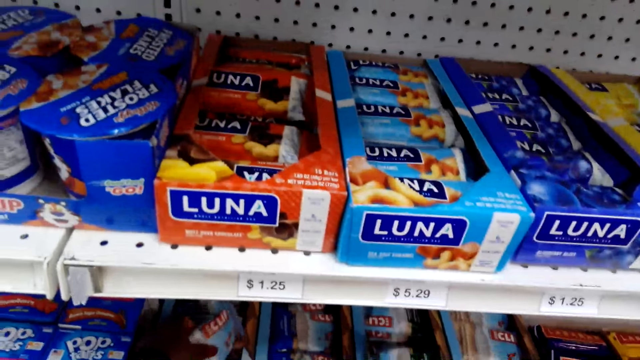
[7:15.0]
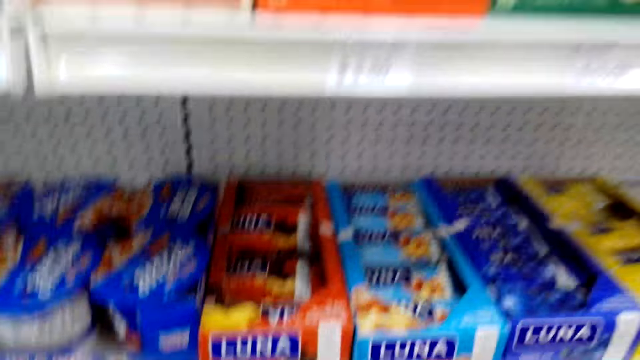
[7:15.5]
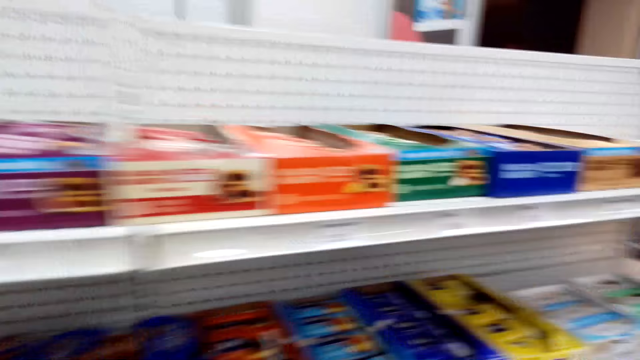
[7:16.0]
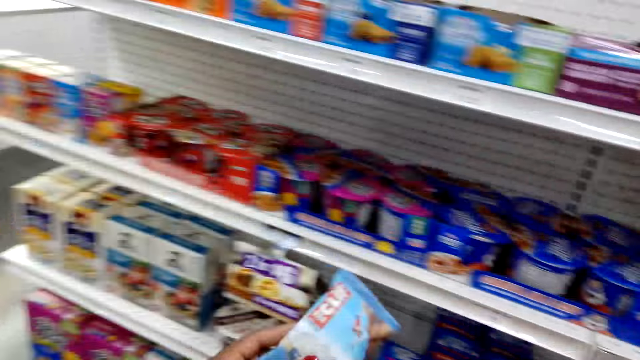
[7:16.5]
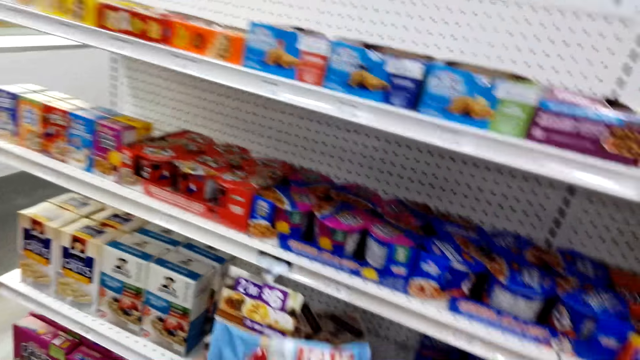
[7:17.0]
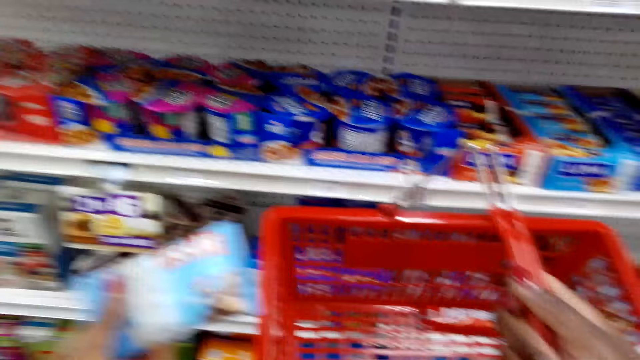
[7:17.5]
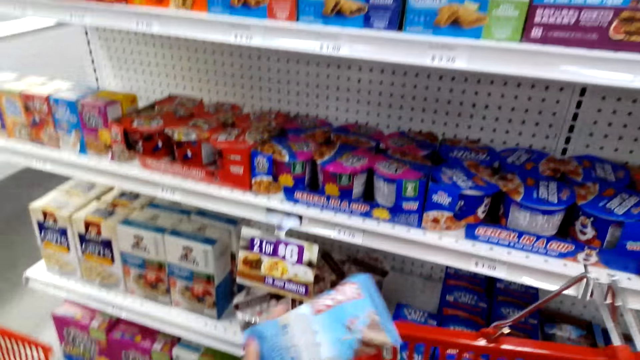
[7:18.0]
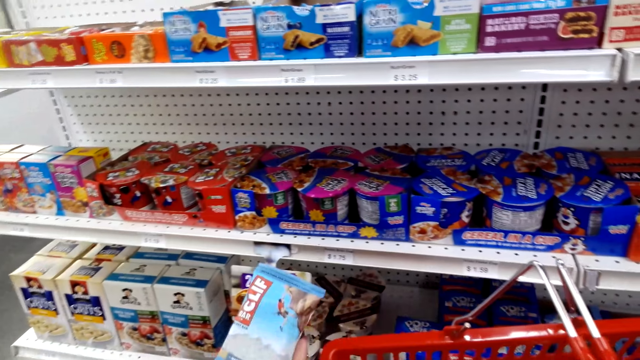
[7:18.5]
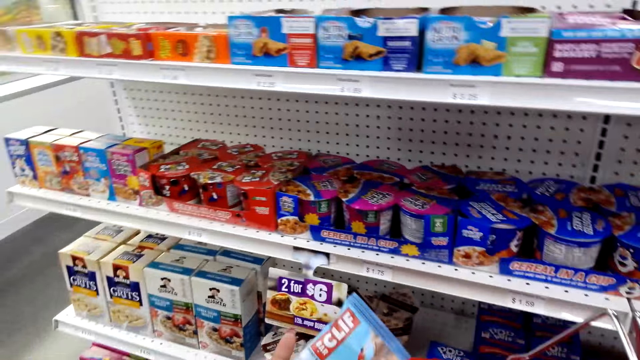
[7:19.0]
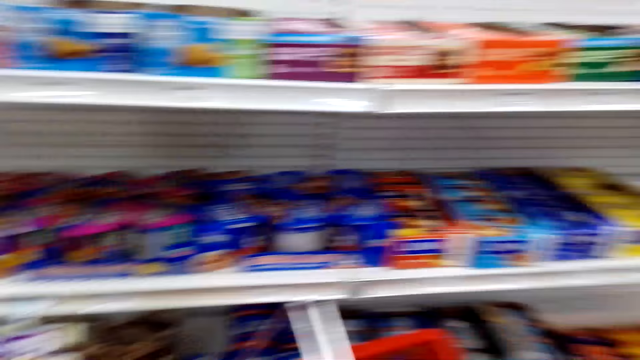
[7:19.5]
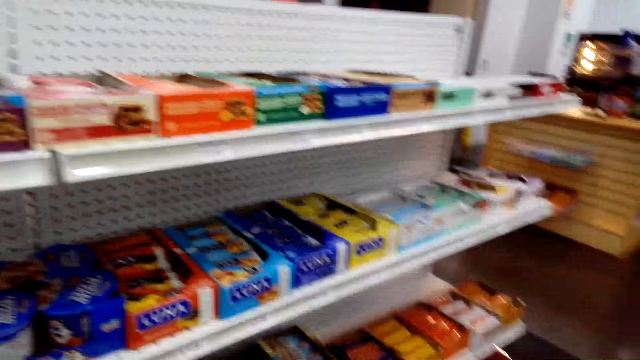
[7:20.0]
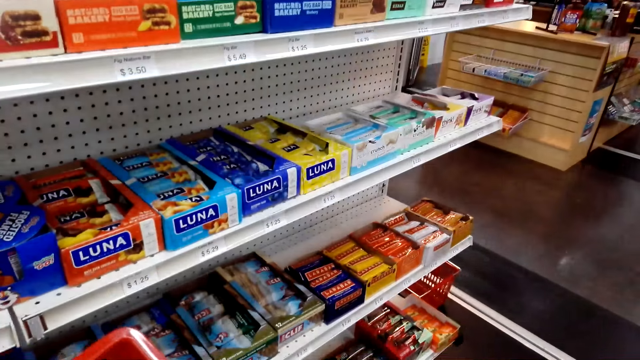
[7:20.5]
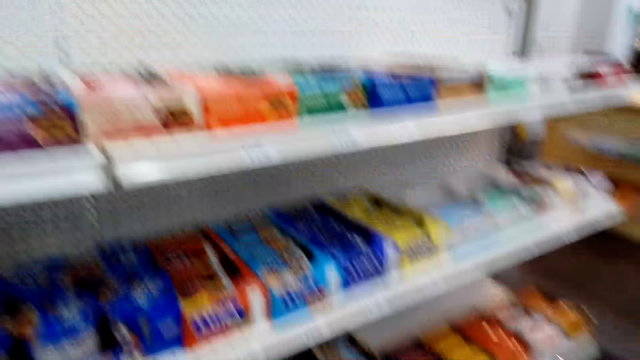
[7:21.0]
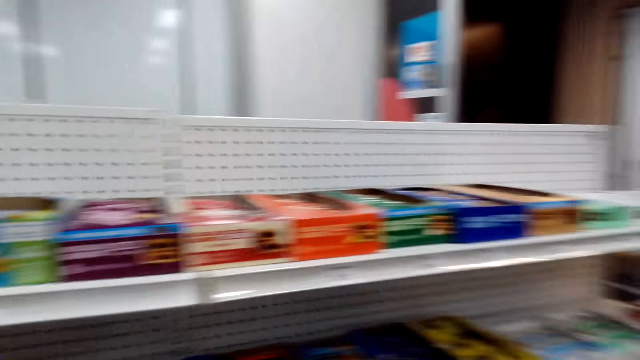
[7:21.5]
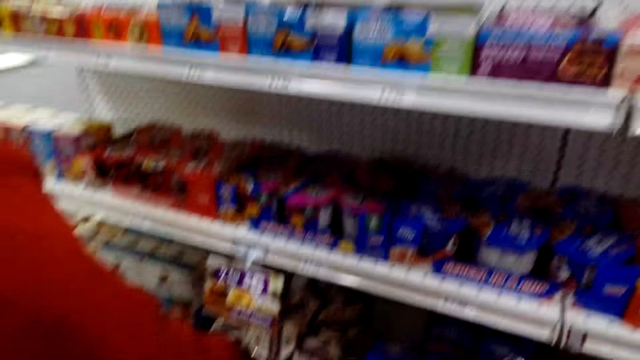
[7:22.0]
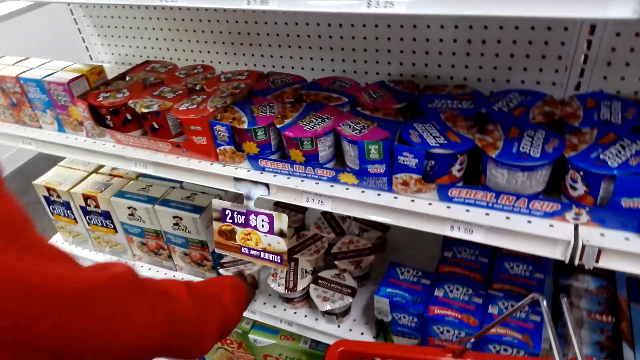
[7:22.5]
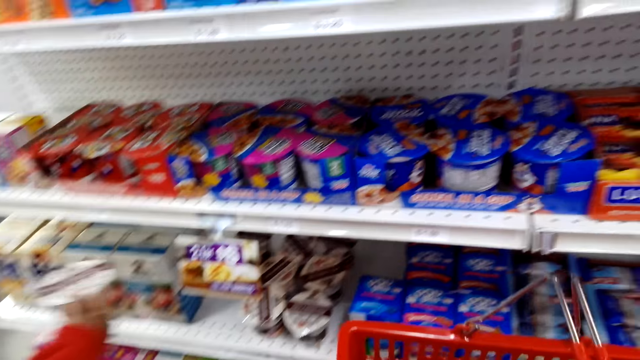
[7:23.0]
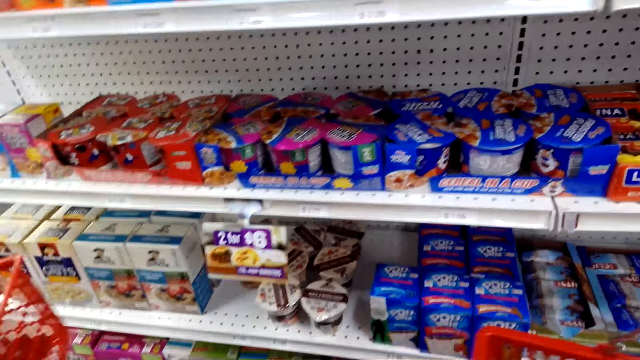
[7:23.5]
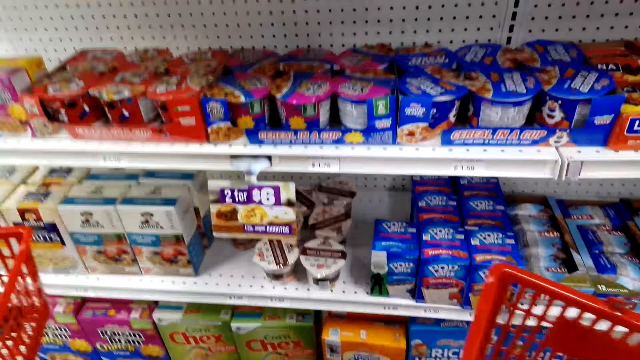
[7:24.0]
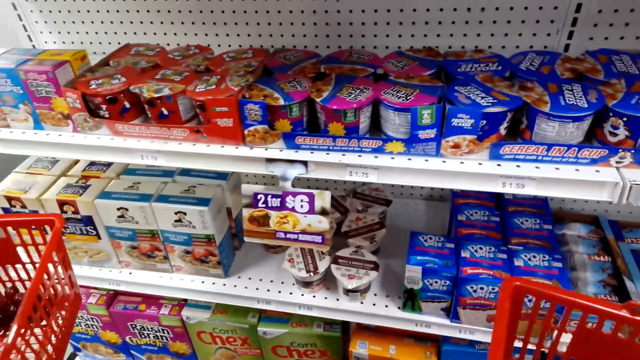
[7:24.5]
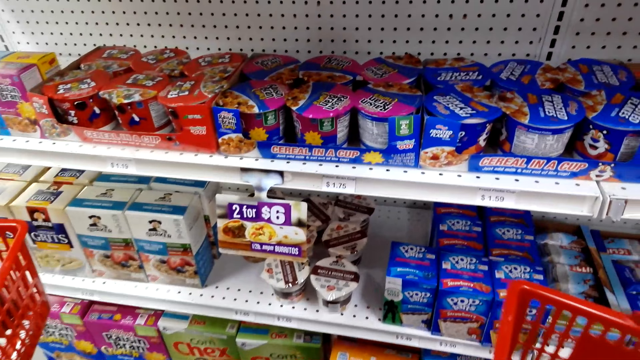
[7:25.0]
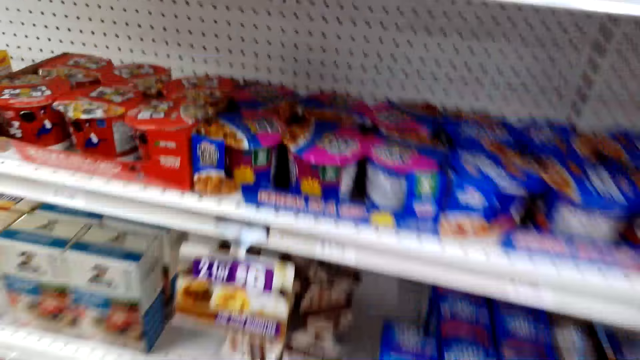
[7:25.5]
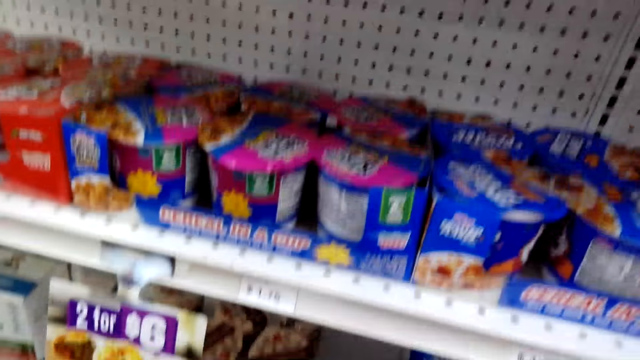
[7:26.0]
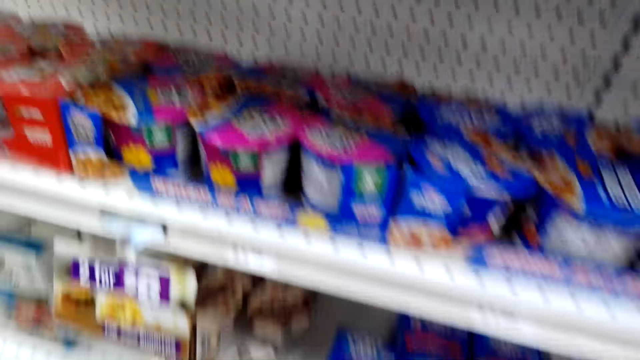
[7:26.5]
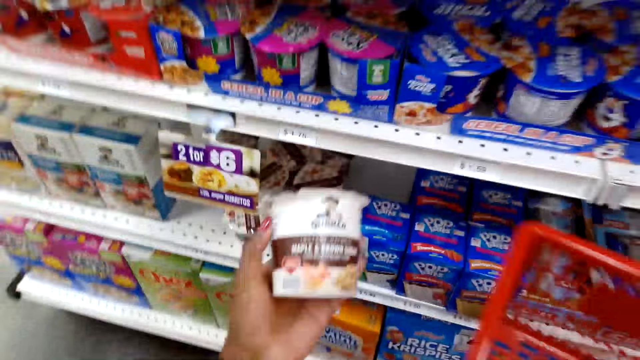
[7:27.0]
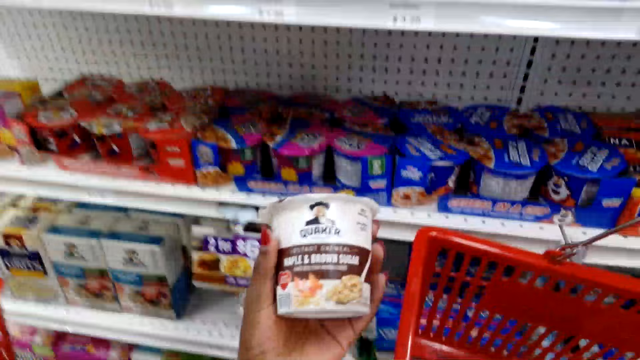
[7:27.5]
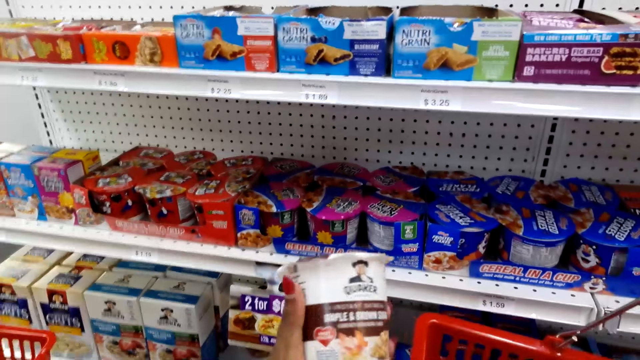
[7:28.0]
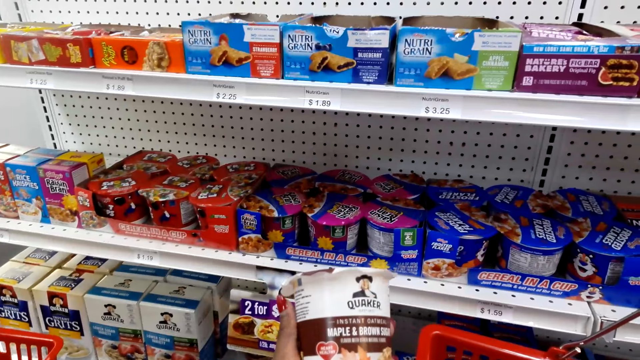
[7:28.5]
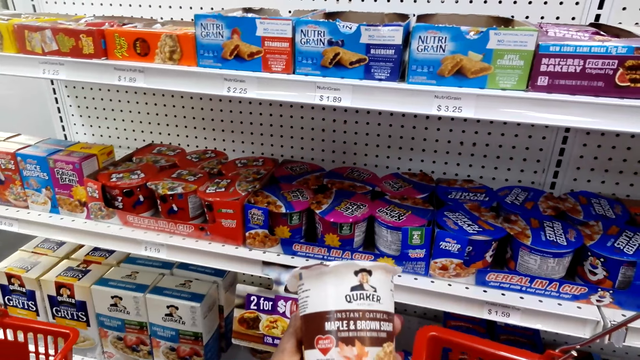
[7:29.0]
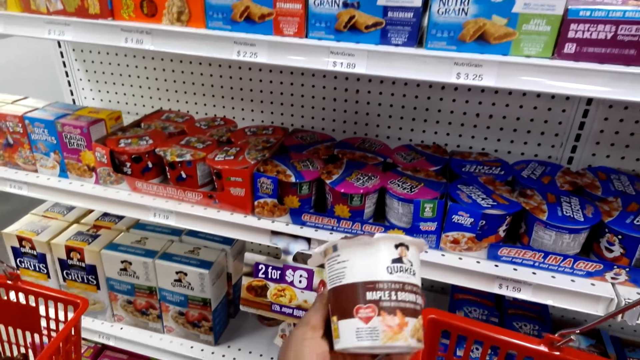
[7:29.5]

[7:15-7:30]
The camera wearer talks to a woman. They stand up. They inspect the energy bar. The woman talks to the camera wearer. The camera wearer inspects the items in the rack. The woman talks to the camera wearer and removes the container or snack from the rack. The camera wearer inspects the items in the rack. The woman puts the snack in the shopping basket. The camera wearer talks to the woman, moves towards the rack and removes the container from the rack. They inspect the container.

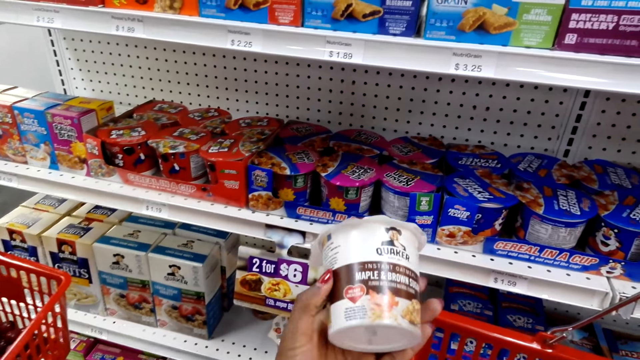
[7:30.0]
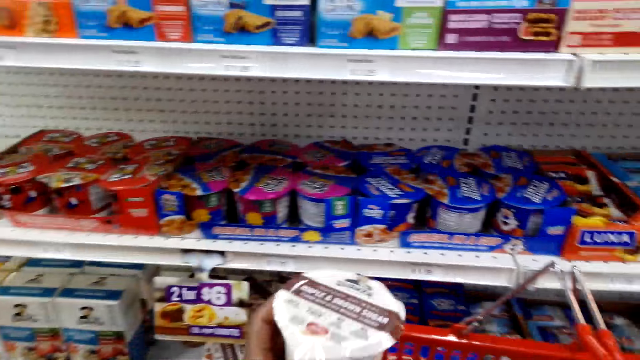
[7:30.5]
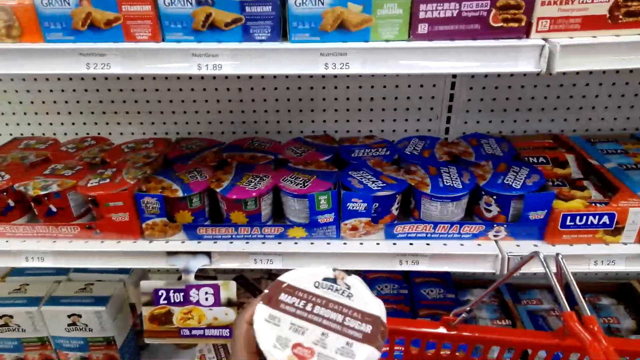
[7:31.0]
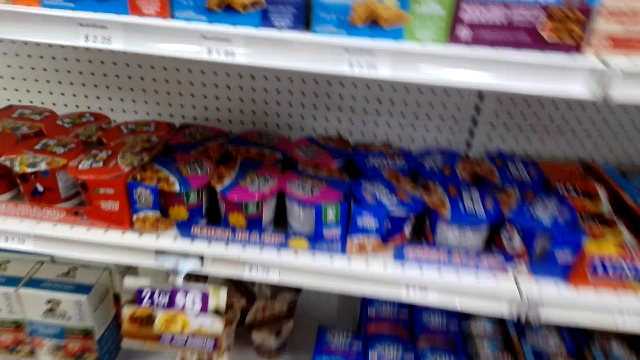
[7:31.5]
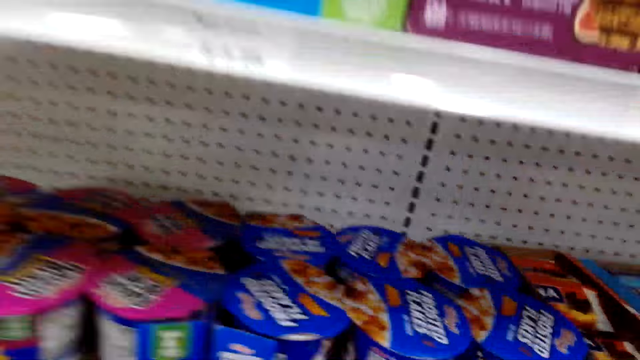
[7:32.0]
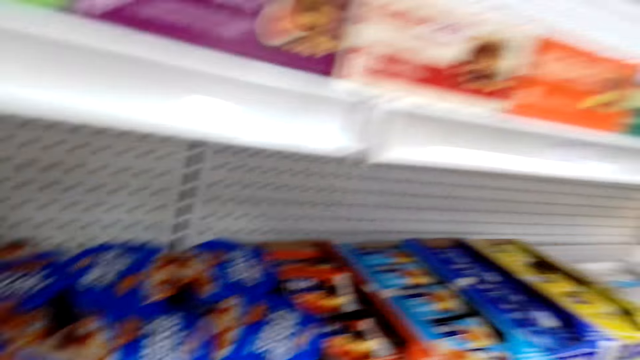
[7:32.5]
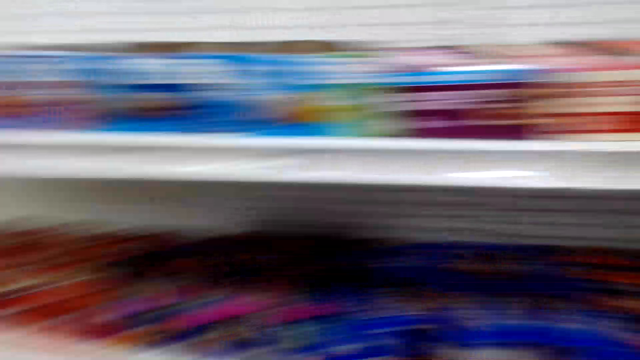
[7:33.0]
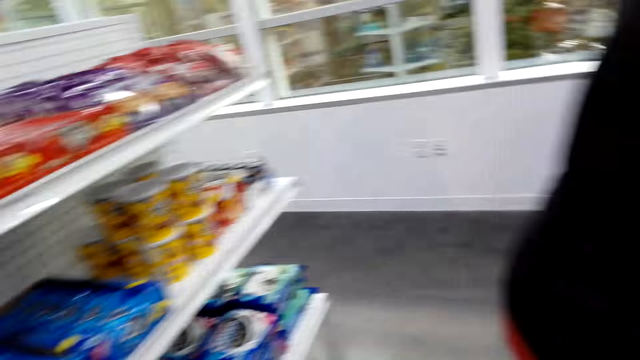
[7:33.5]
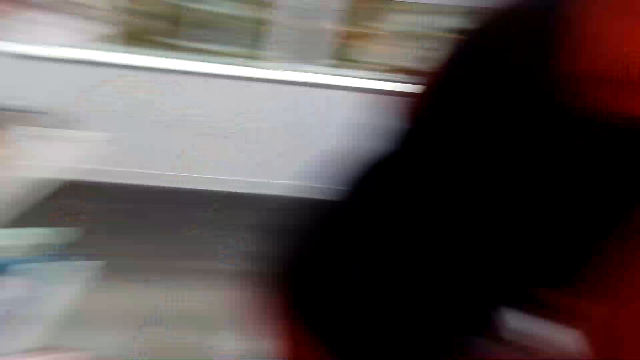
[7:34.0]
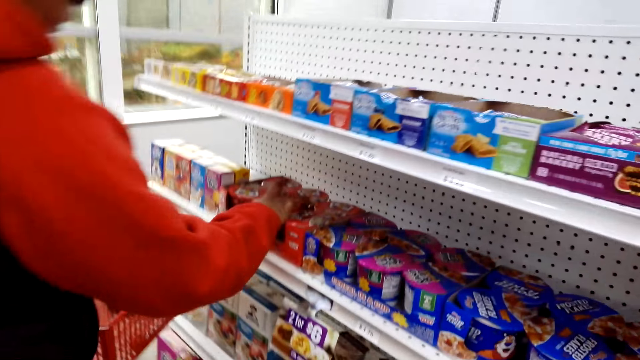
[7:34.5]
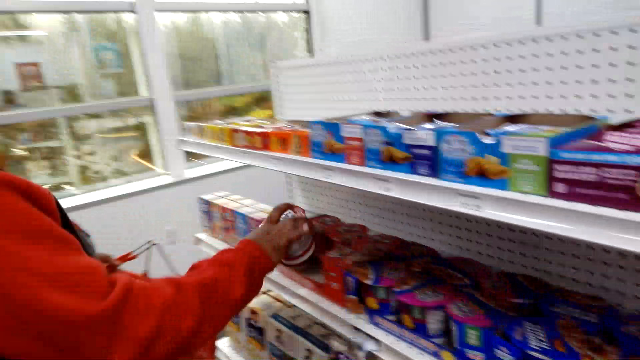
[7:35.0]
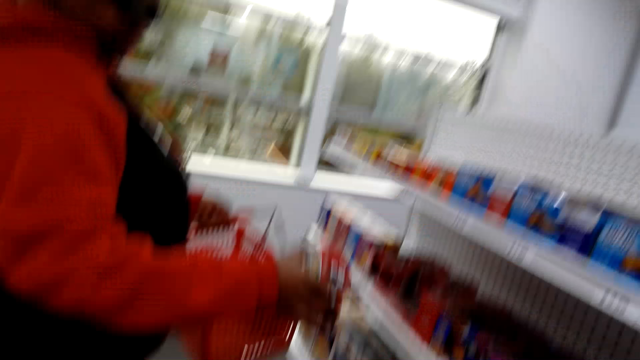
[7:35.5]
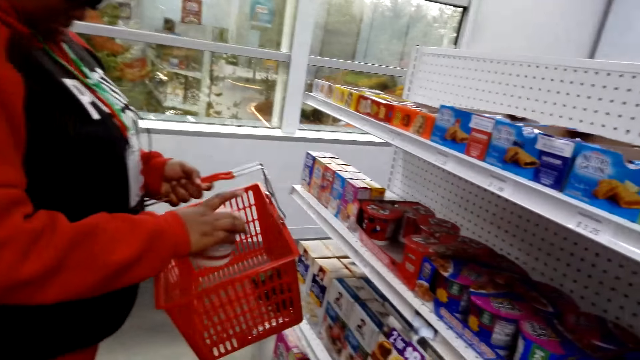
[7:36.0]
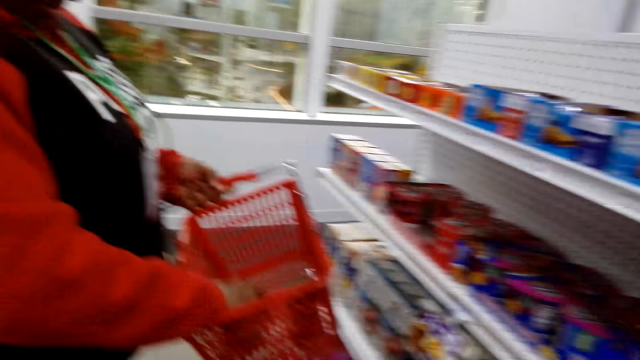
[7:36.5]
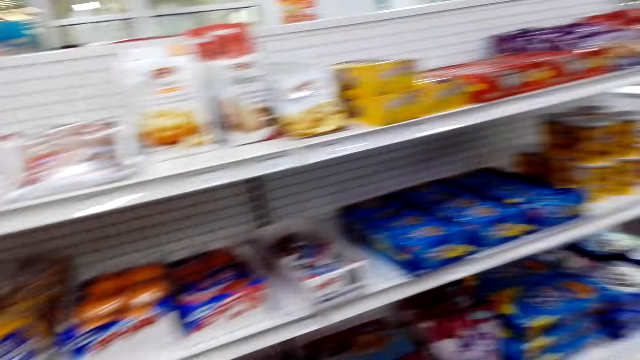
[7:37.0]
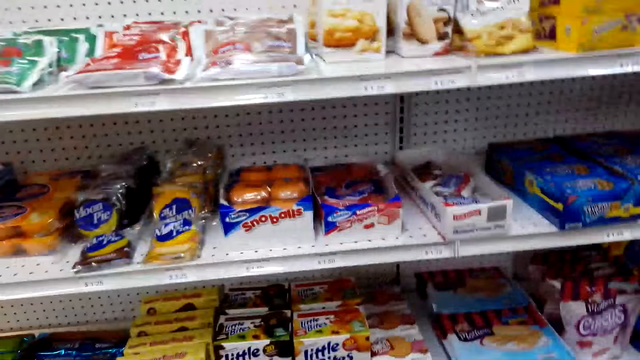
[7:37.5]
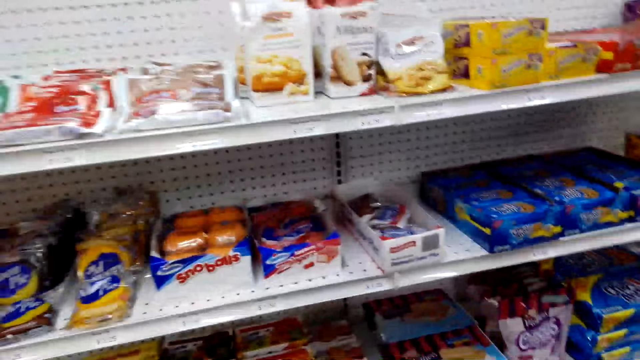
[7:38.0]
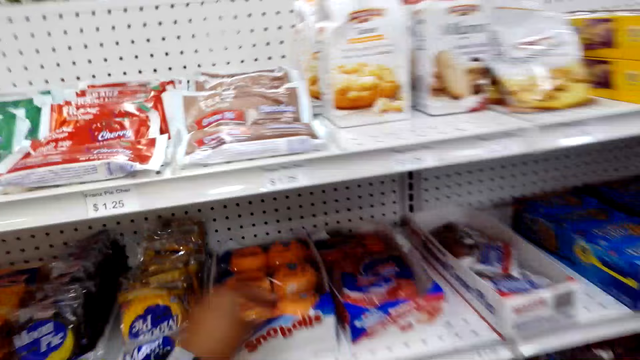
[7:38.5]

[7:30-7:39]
The camera wearer moves towards the rack and talks to a woman. They look around. They walk around the supermarket. The woman removes another container from the rack. The camera wearer picks snacks from the shelf. They talk to the woman. The woman places the container in the shopping basket. The camera wearer turns towards another rack.
